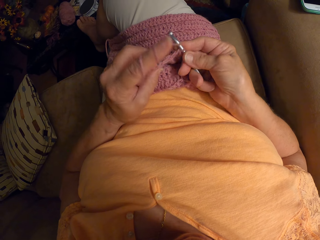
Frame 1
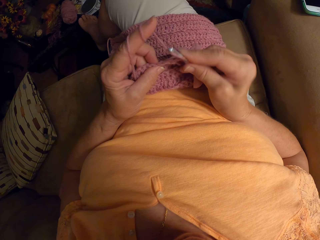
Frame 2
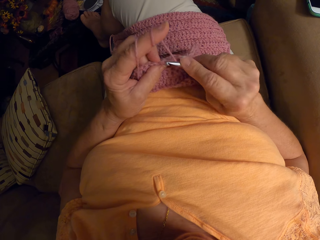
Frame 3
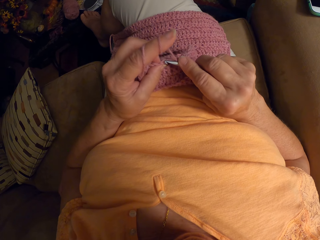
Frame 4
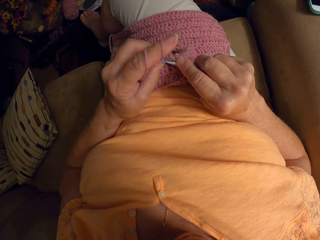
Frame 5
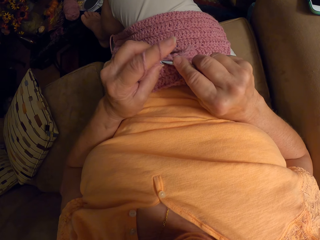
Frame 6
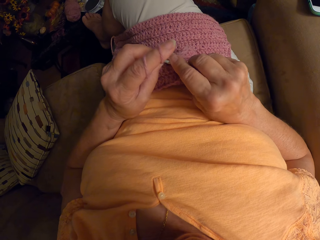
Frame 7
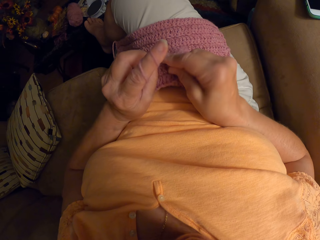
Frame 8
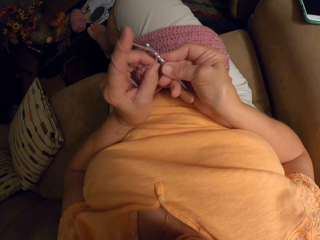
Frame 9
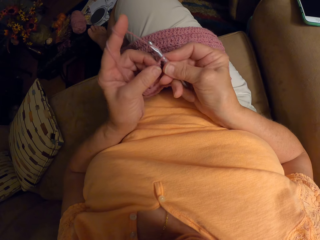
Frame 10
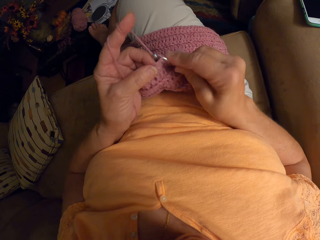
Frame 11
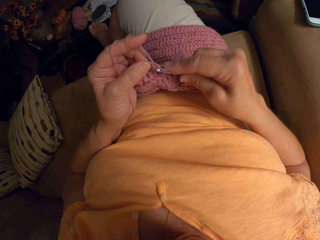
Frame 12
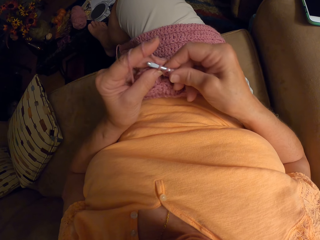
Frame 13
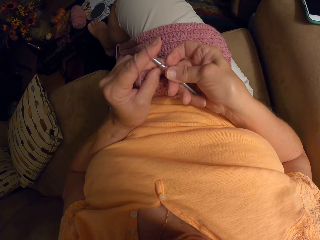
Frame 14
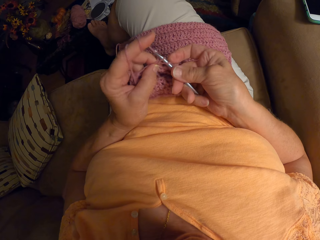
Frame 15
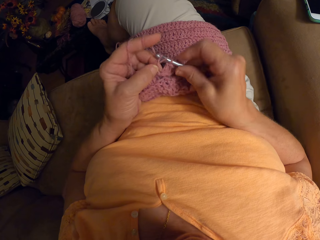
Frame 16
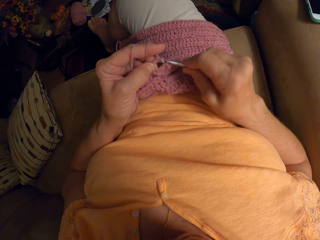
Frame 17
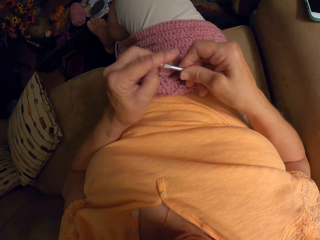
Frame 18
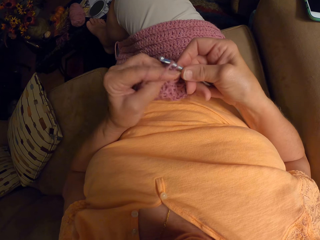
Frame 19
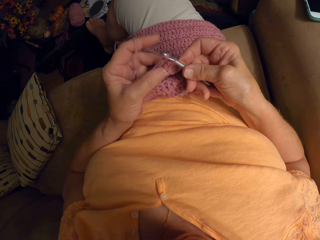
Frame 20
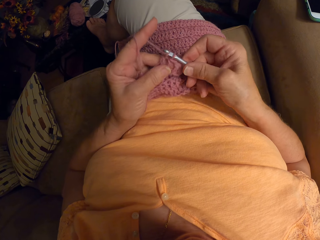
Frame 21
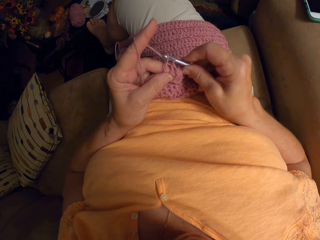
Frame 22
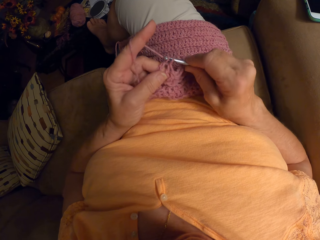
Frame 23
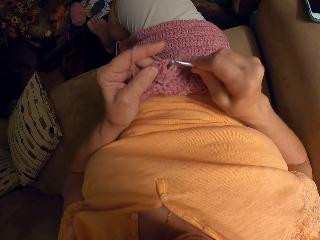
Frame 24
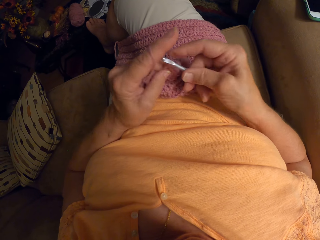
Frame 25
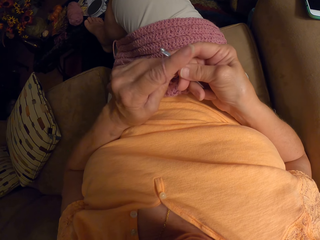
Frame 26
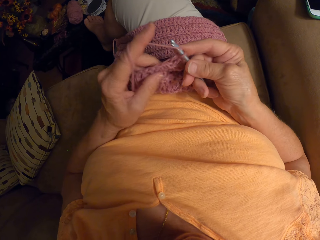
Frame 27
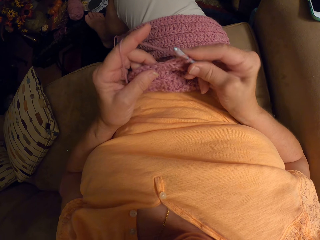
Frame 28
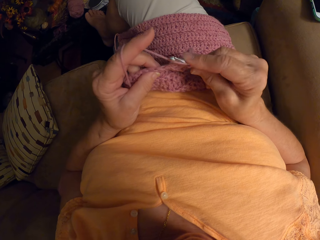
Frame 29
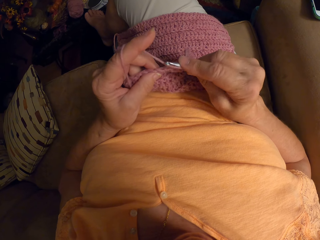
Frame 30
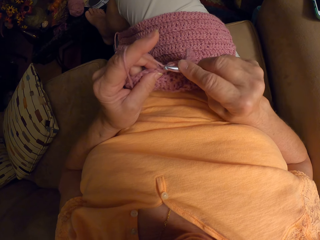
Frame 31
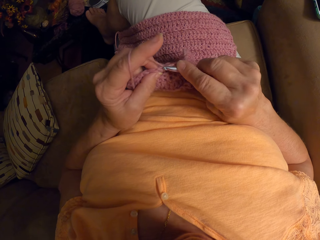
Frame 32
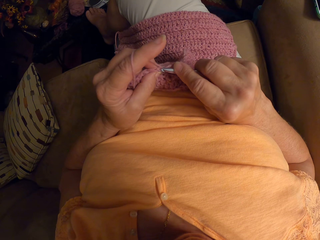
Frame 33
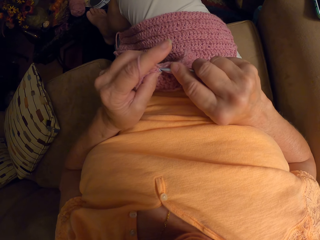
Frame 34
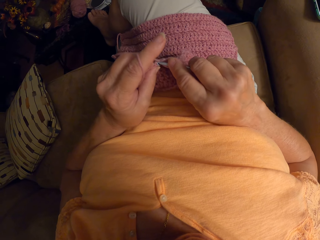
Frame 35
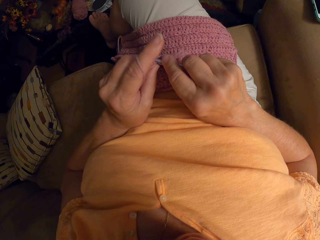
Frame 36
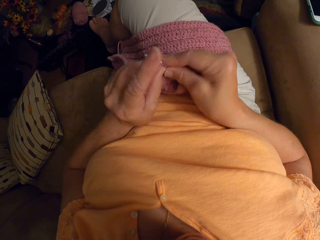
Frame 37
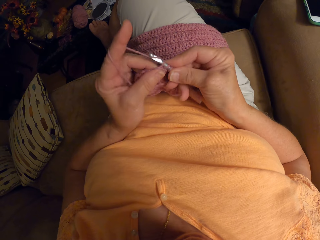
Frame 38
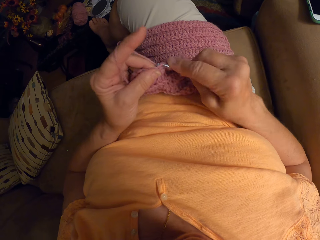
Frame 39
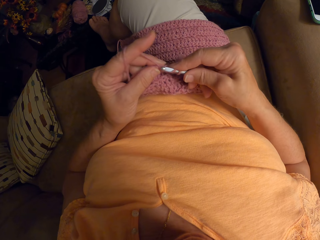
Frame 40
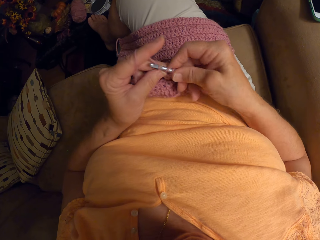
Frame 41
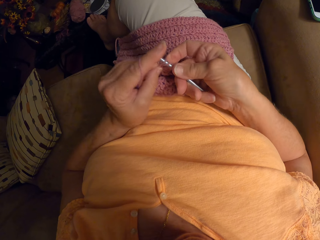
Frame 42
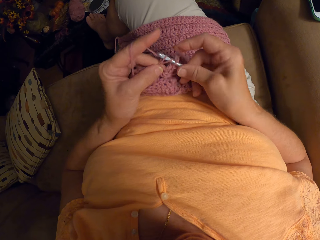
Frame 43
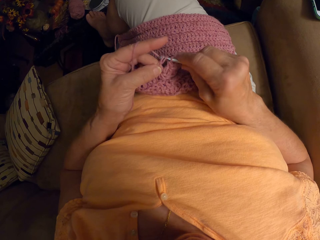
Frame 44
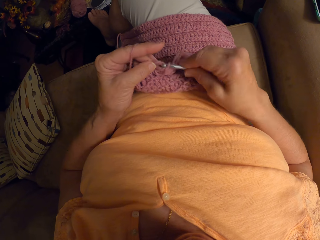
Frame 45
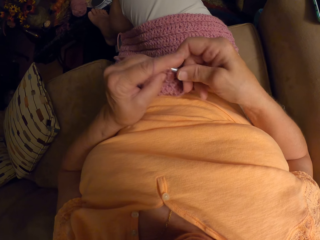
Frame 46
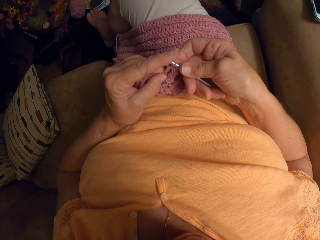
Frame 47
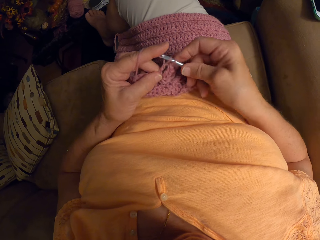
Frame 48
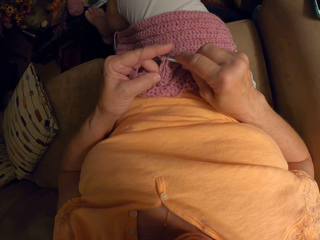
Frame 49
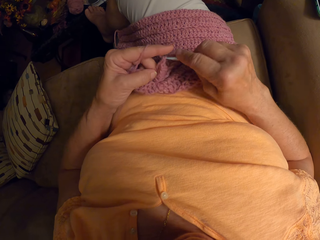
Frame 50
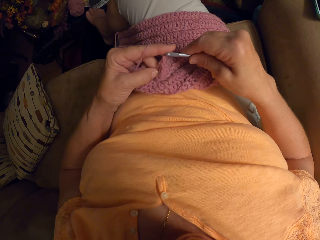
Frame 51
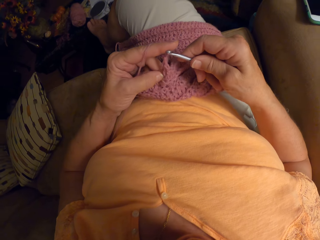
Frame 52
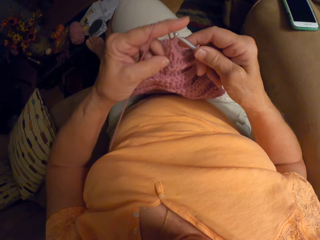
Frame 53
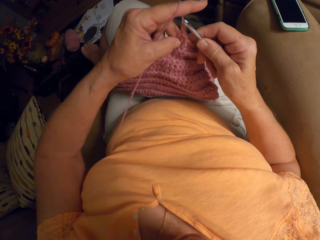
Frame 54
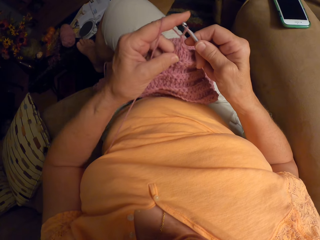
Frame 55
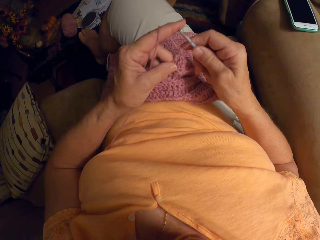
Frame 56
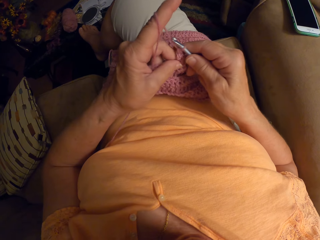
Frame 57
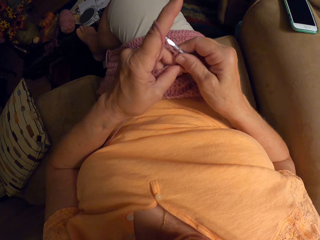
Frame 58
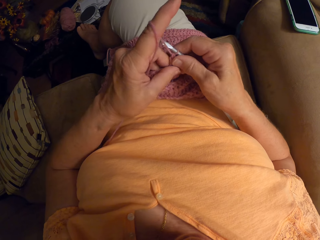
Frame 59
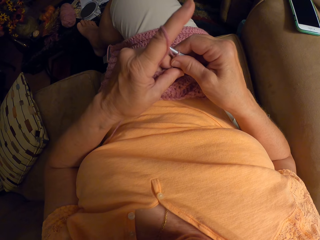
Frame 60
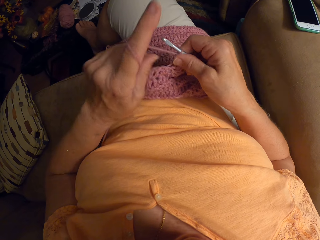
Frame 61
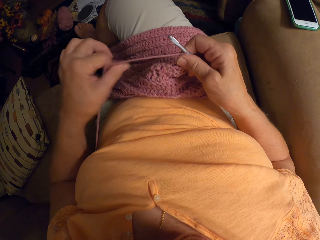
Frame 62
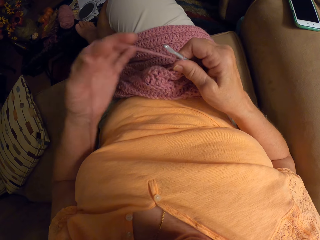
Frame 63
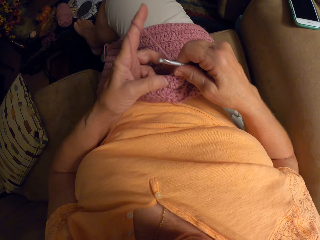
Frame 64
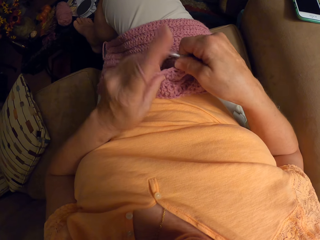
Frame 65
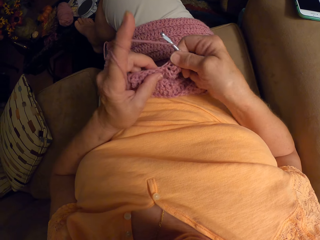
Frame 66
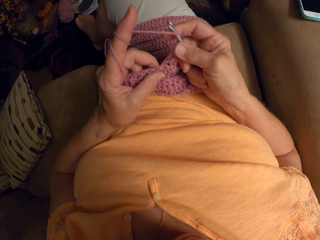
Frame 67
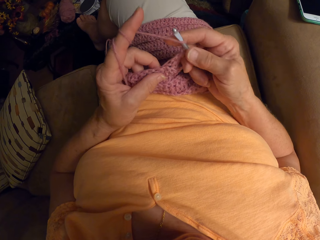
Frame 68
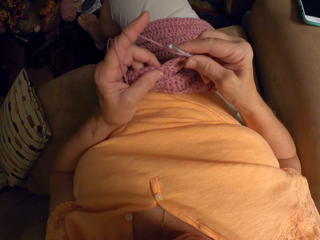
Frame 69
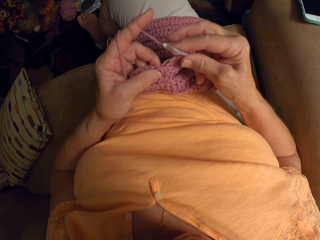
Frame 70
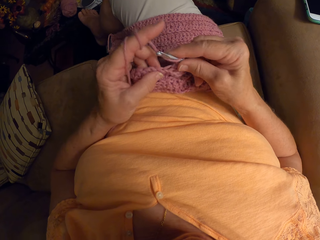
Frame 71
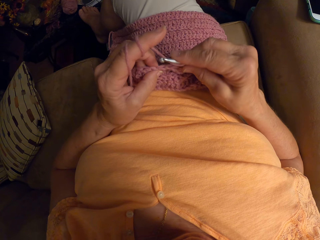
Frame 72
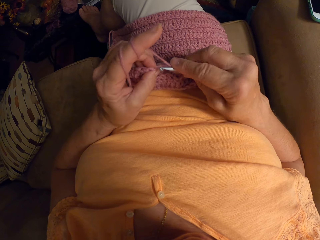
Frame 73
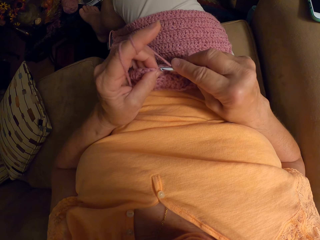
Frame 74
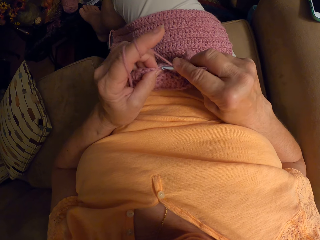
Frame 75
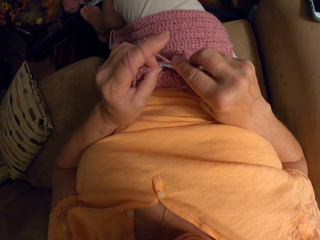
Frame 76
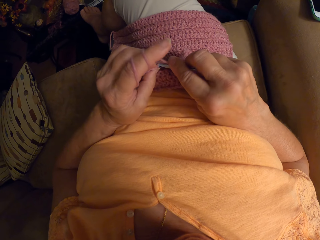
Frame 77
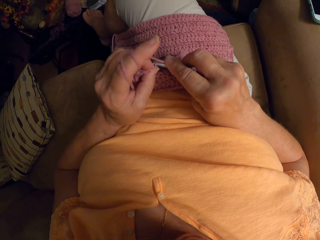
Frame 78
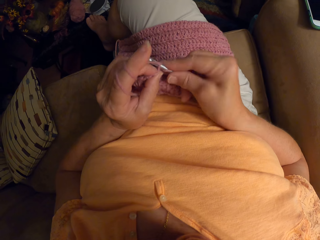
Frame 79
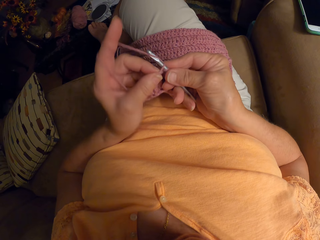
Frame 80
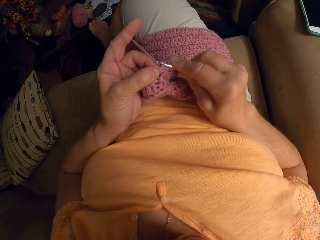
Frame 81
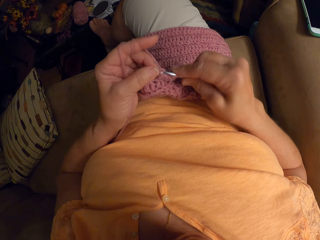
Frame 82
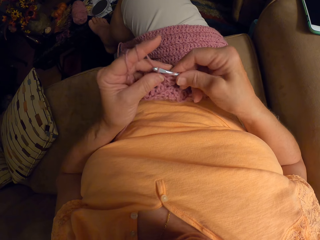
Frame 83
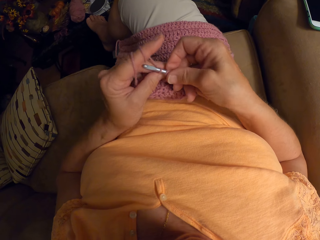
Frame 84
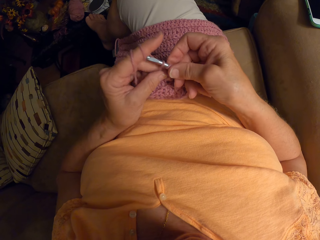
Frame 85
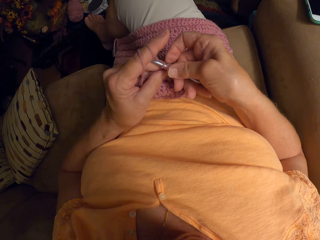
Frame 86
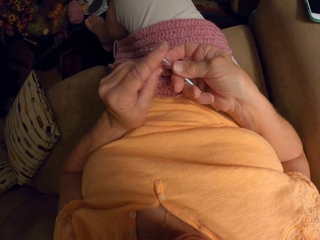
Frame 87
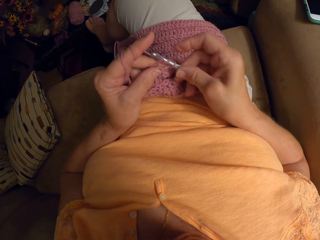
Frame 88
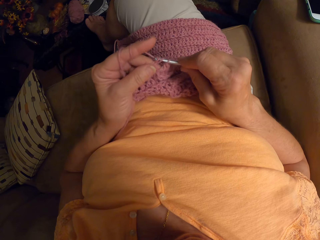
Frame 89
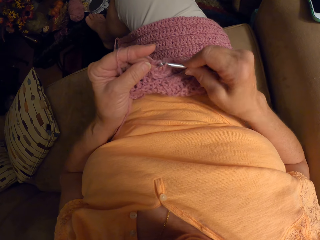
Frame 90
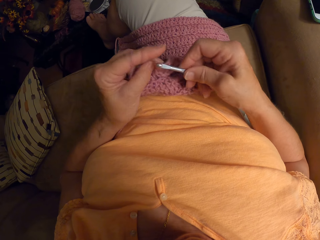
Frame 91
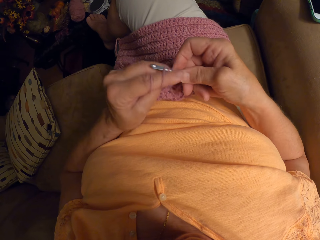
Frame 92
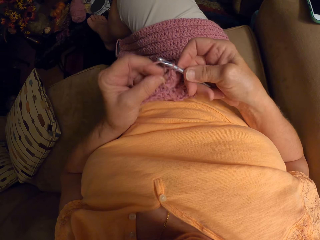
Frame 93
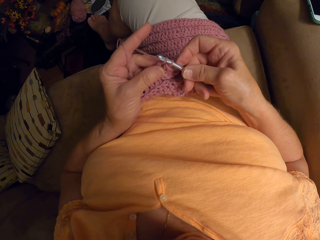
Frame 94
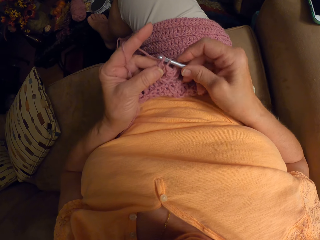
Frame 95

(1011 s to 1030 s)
The camera wearer adjusts the thread. They crochet the garment.

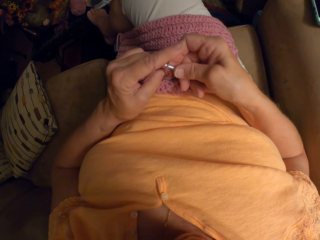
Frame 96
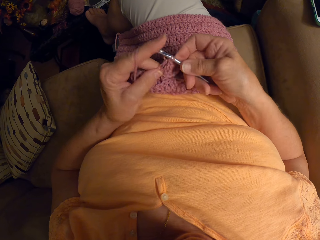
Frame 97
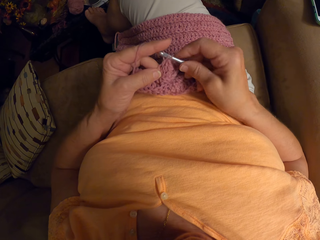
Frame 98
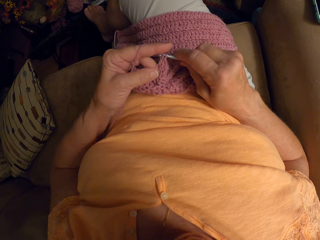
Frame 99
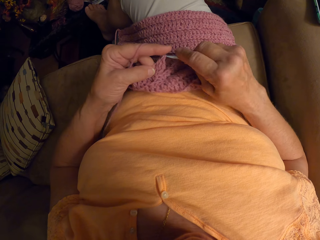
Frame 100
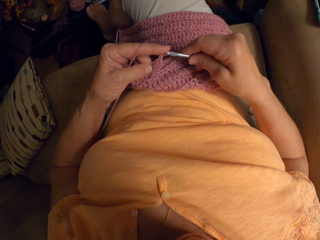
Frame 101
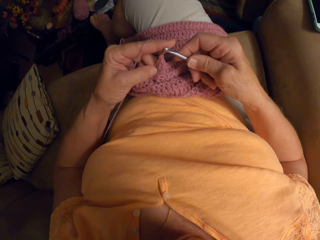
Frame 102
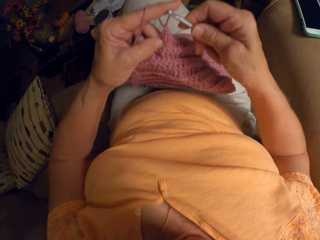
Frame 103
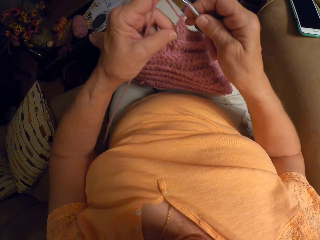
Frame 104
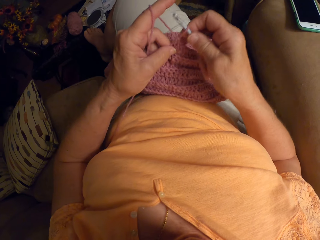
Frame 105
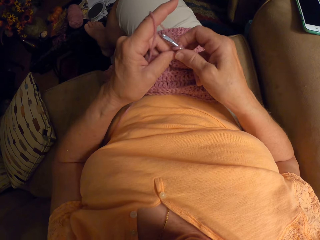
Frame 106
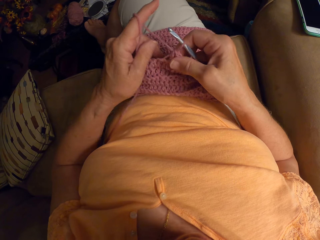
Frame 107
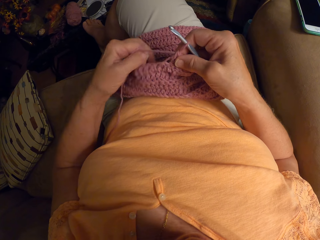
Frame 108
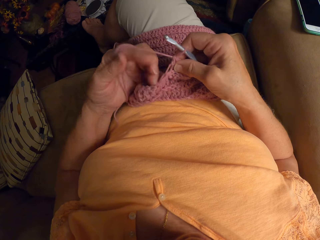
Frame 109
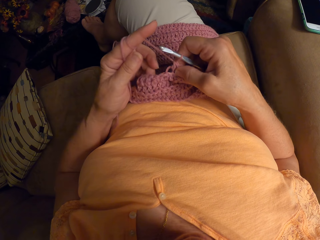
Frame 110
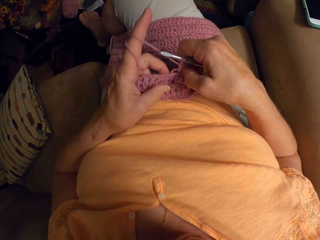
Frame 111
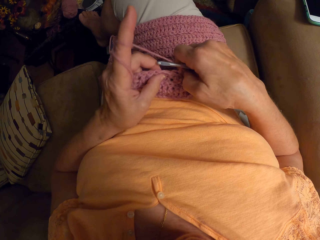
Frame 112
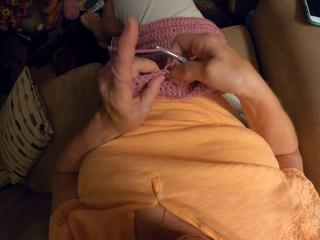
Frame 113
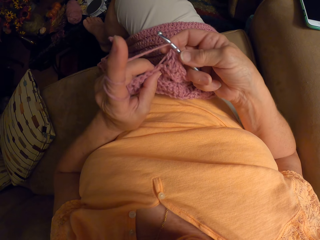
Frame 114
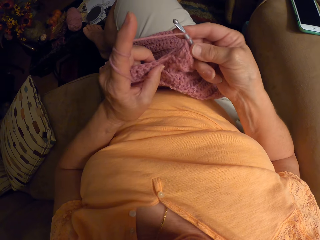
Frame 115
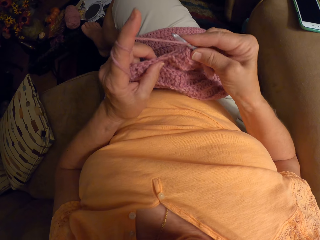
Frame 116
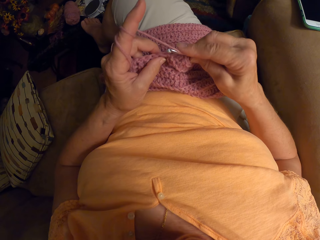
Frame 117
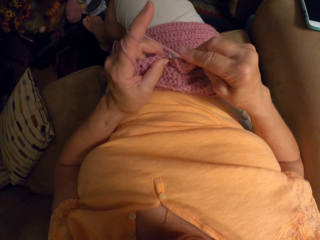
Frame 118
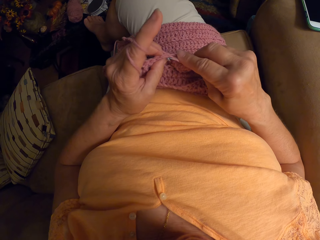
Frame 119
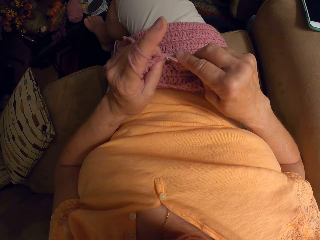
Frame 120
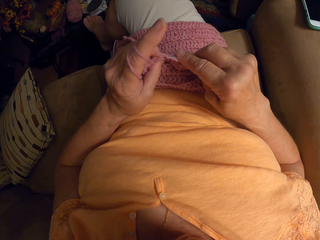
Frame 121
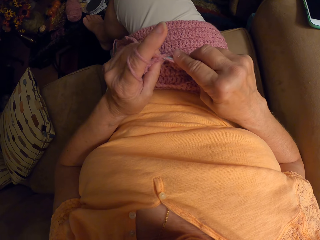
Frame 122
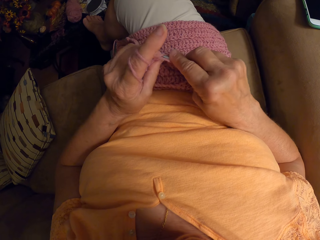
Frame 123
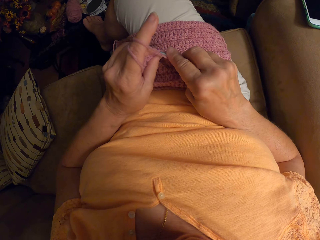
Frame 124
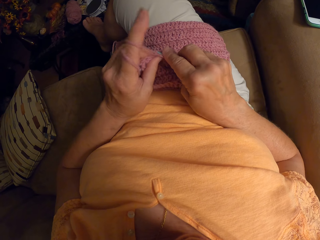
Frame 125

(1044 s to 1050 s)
The camera wearer adjusts the thread. They crochet the garment.
